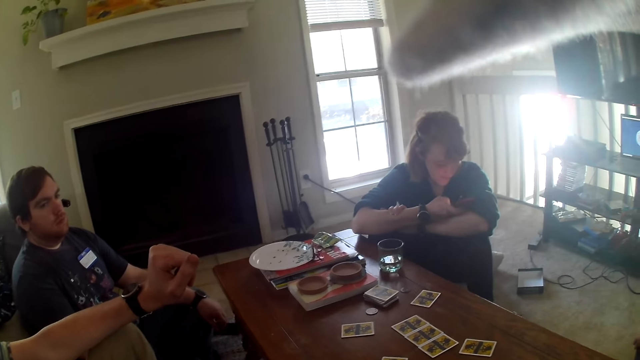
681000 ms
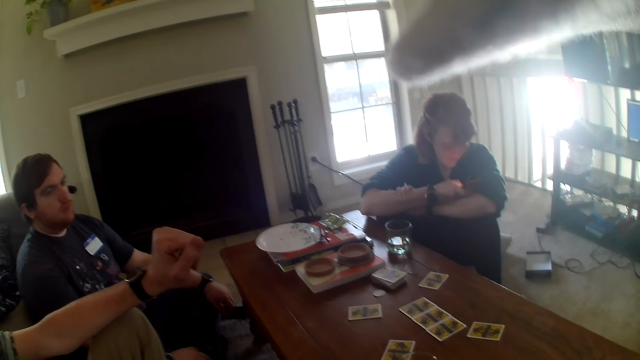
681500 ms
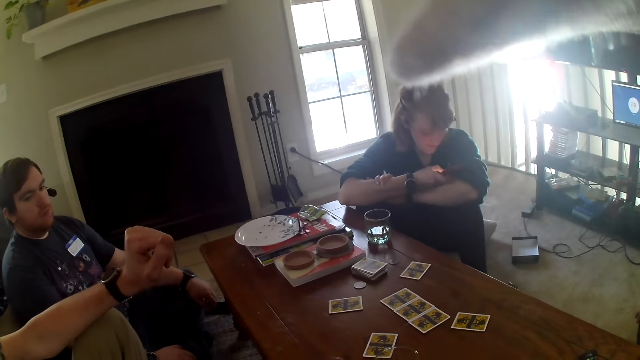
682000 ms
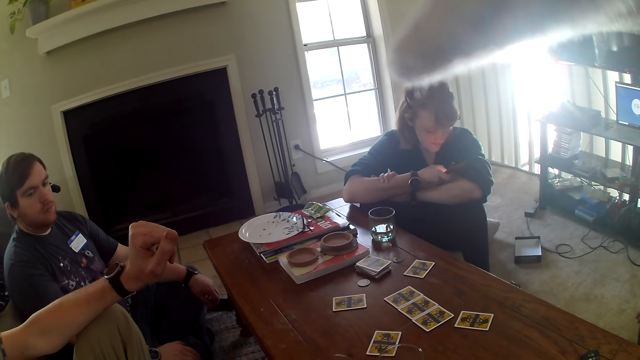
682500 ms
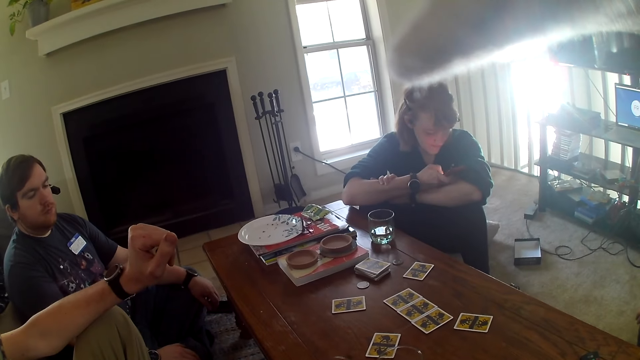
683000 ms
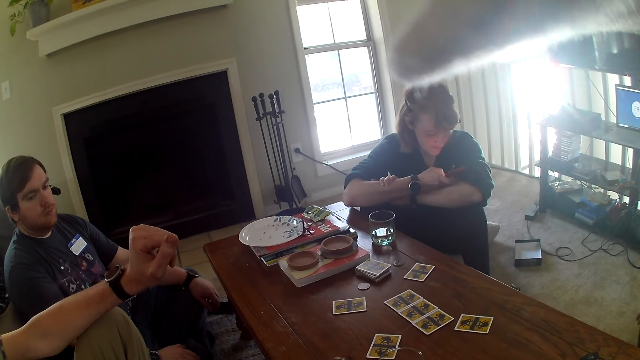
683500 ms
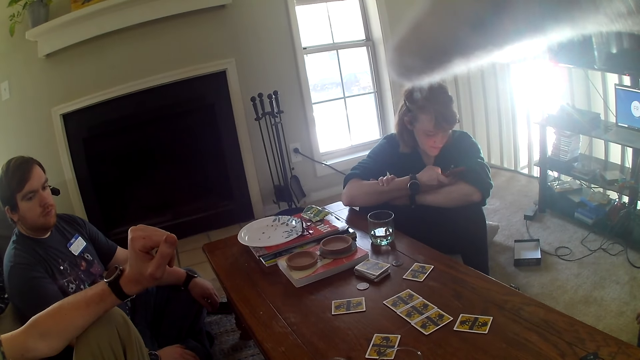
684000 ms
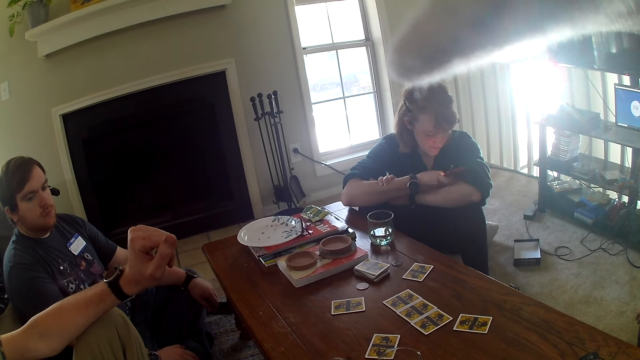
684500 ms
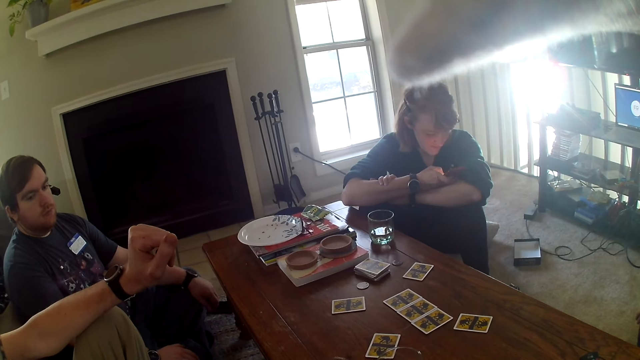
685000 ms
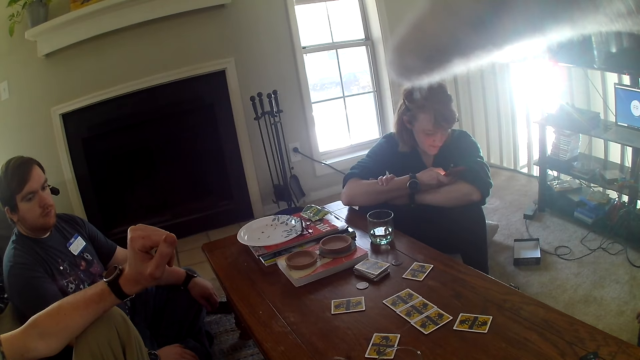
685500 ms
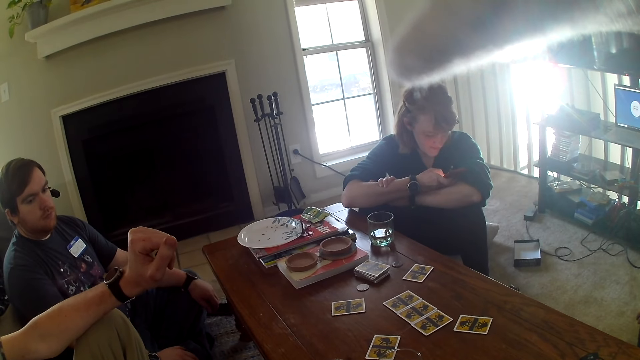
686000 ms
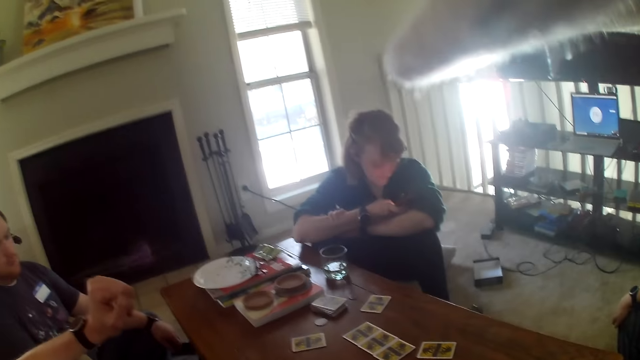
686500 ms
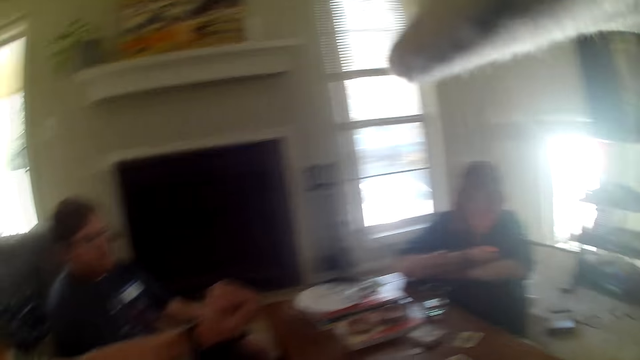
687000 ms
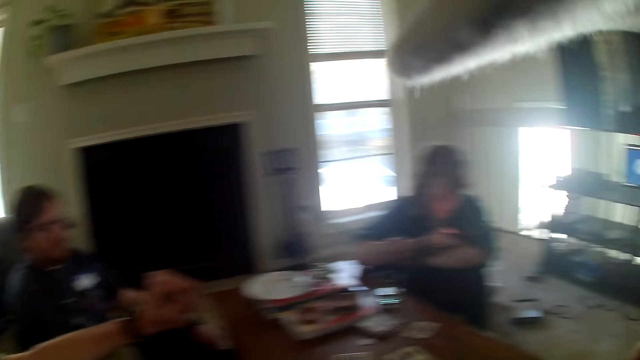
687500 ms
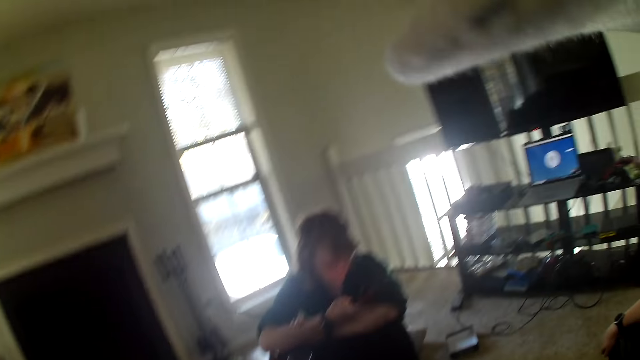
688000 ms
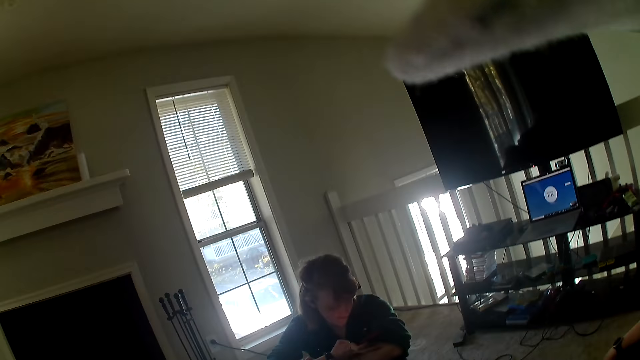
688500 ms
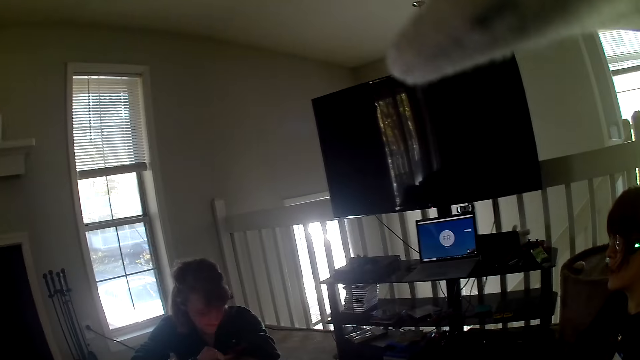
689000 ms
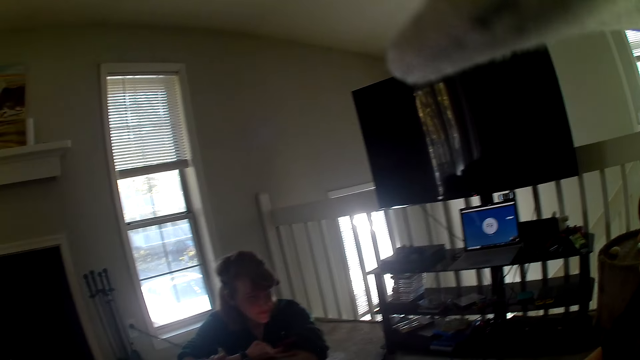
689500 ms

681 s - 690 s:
A woman uses the phone. The camera wearer looks around the apartment.

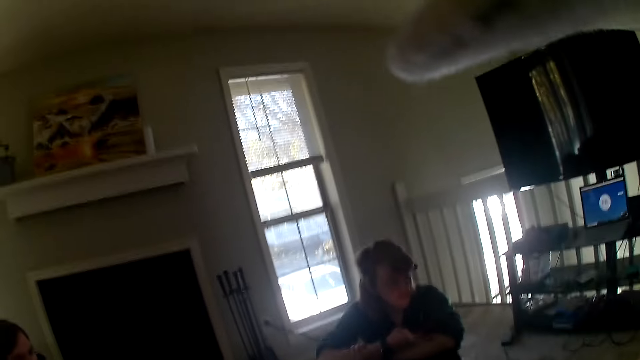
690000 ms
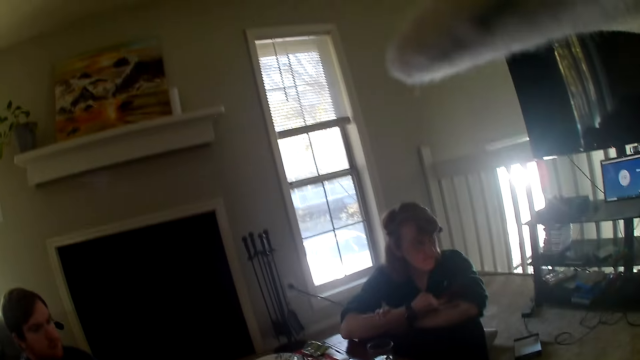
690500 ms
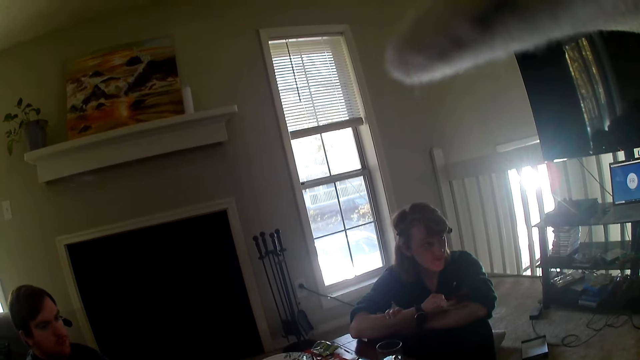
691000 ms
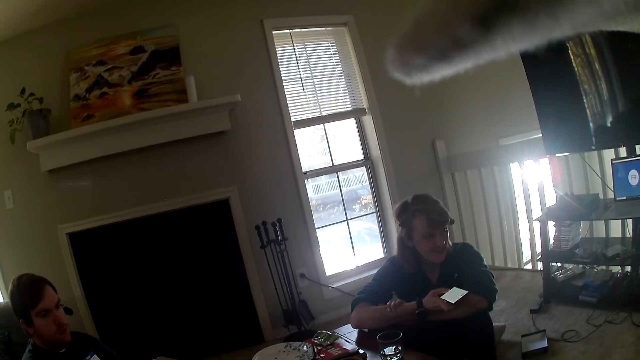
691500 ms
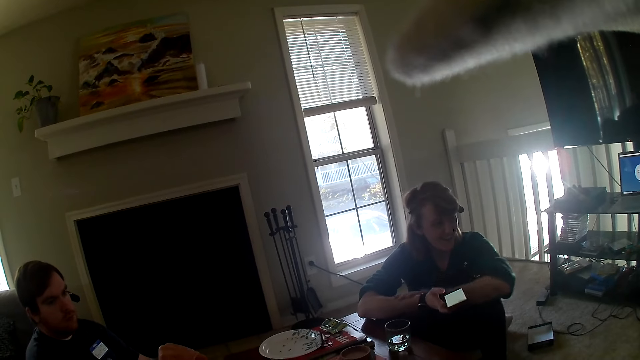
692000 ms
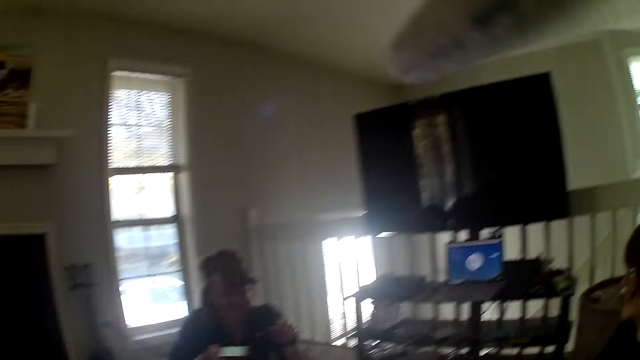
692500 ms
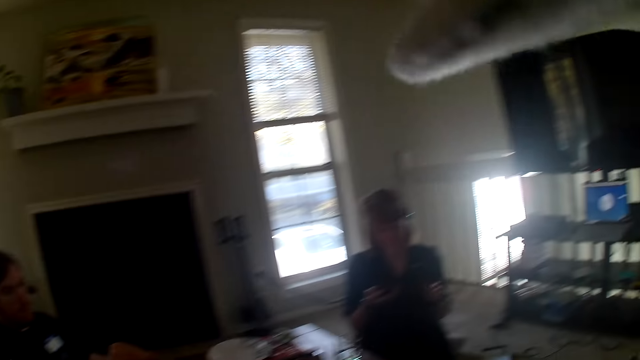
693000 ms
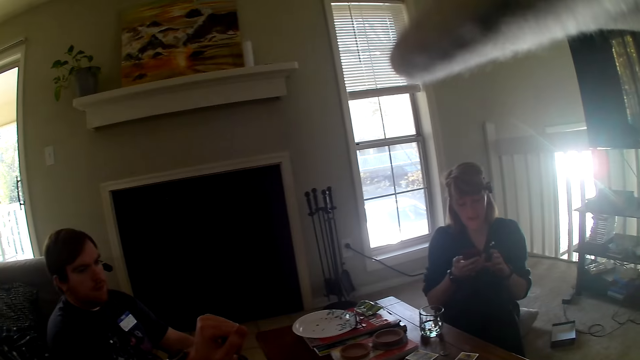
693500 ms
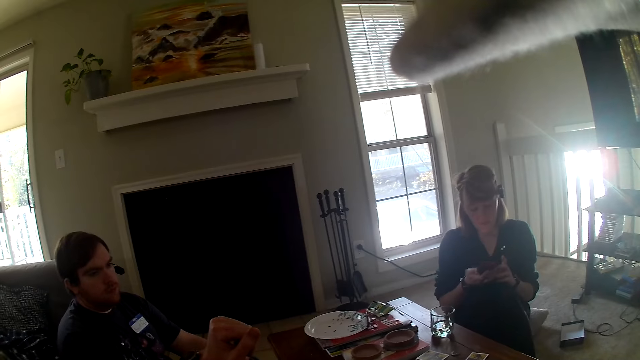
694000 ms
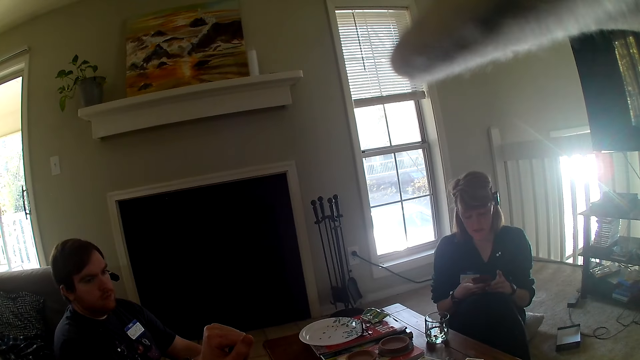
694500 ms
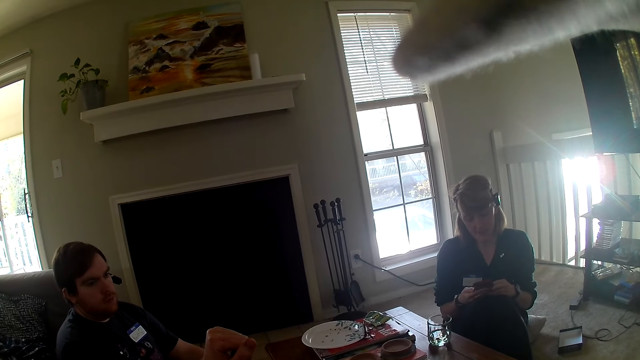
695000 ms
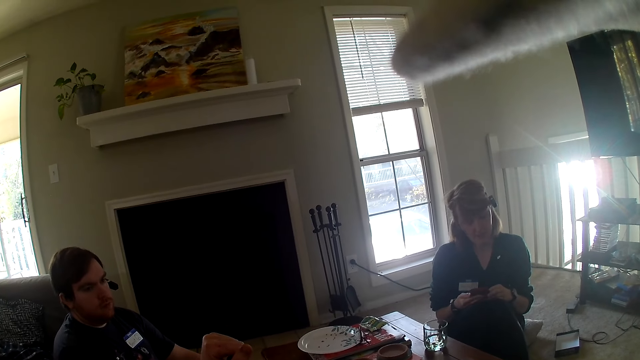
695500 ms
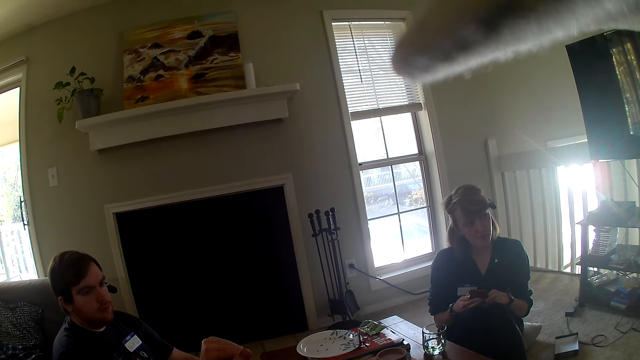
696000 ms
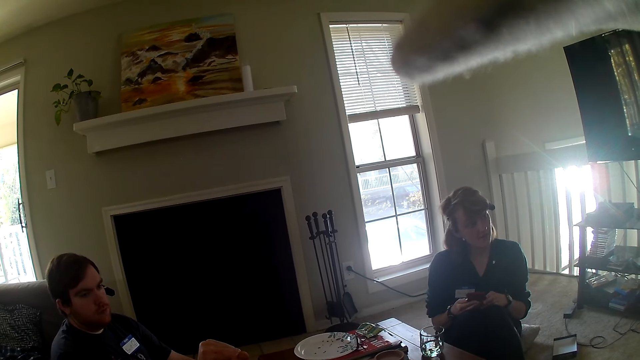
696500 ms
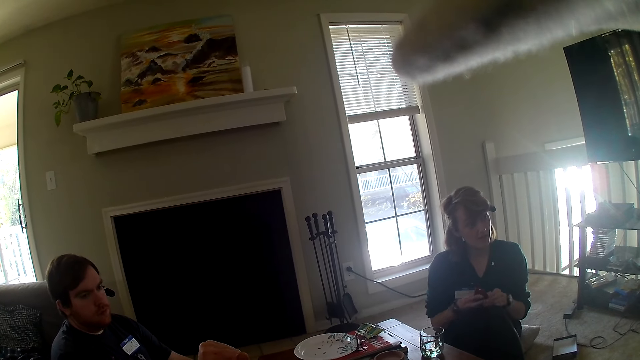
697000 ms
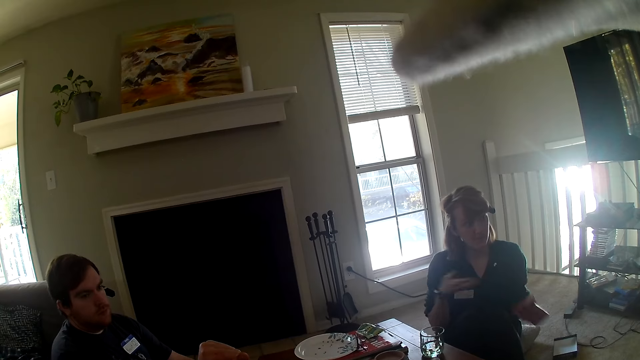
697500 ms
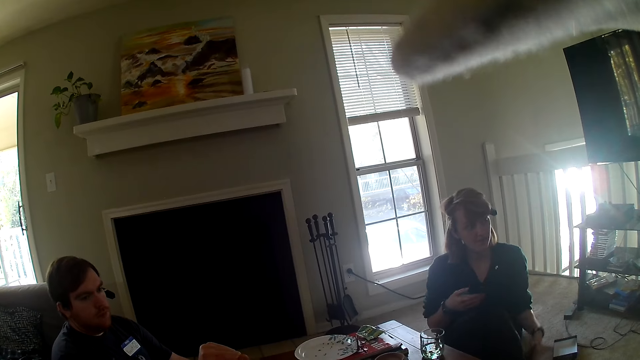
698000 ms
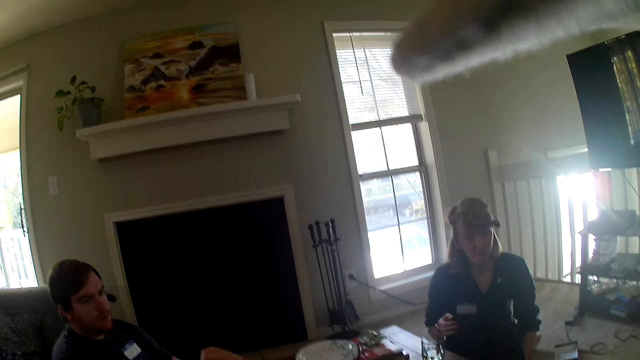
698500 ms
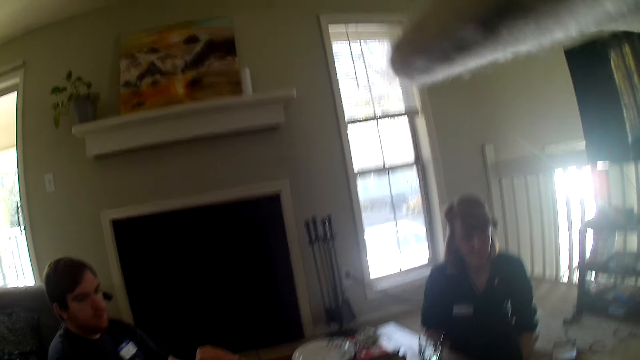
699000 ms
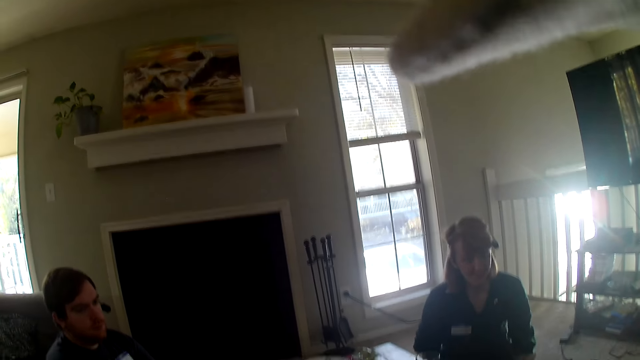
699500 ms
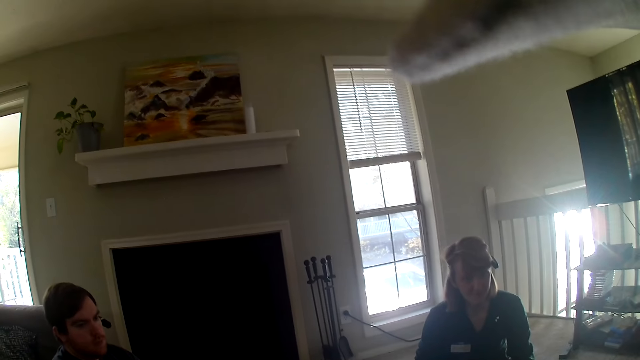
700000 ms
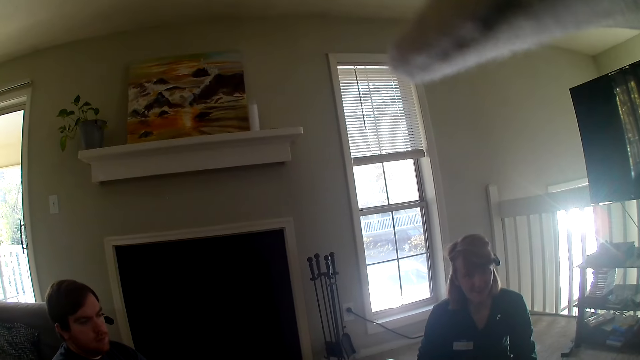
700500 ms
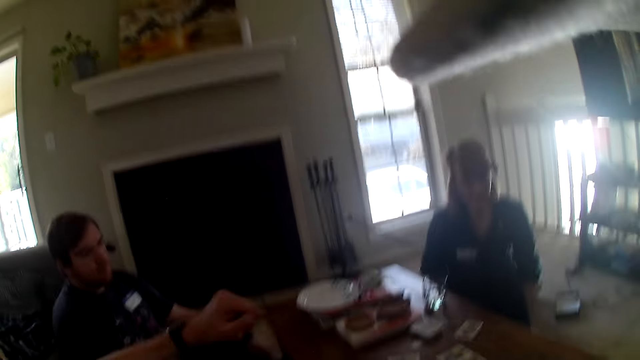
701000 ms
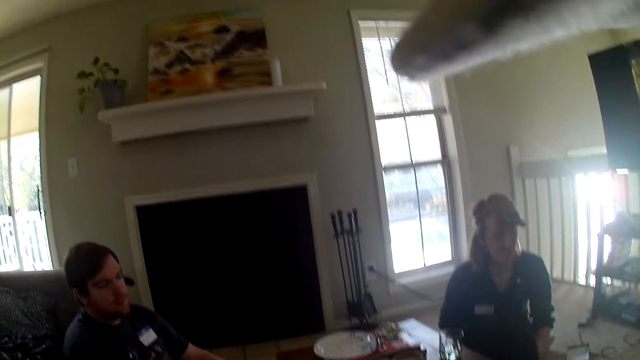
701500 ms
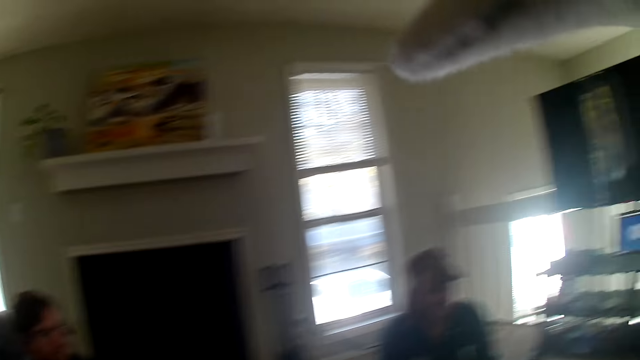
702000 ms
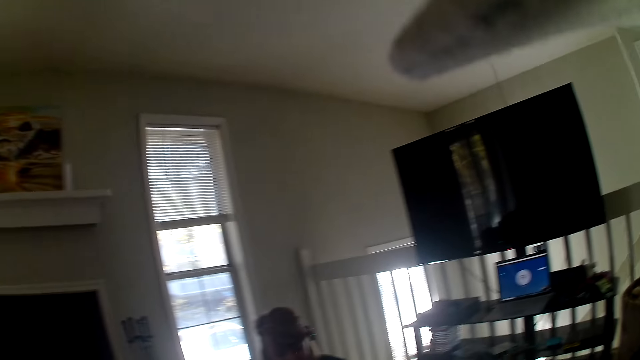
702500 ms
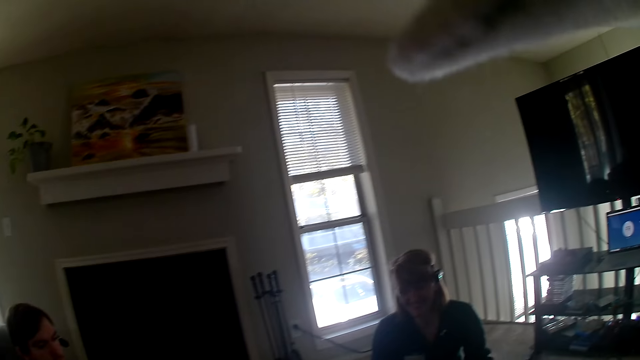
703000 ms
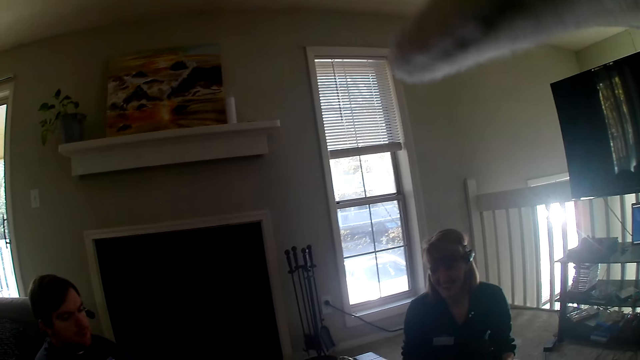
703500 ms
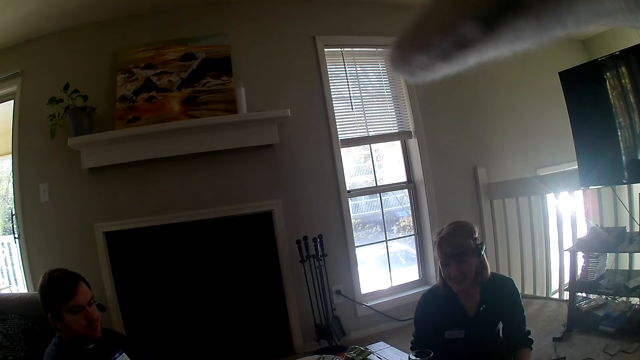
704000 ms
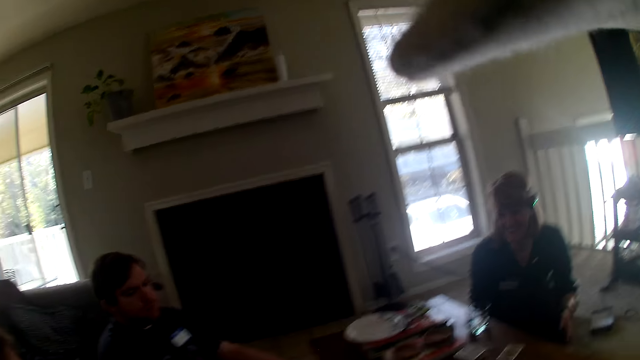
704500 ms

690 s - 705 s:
The camera wearer stares at a woman. They look around the apartment. They stare at a man. Another woman places the phone down. The camera wearer stares at the first woman. They look around the apartment.
